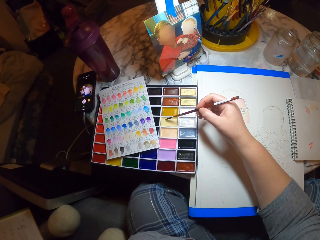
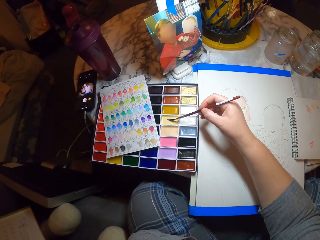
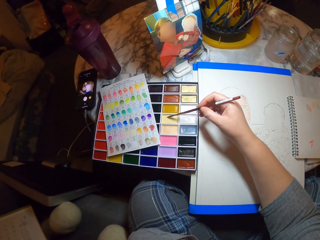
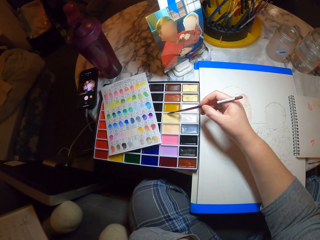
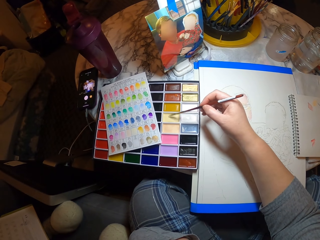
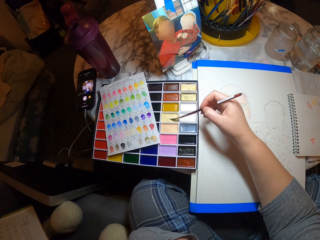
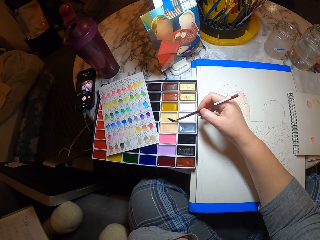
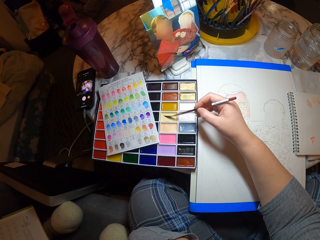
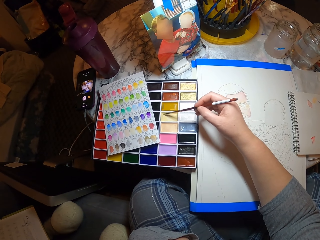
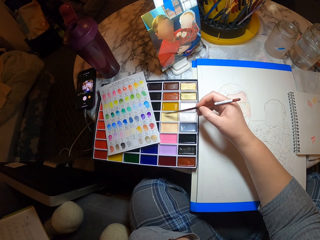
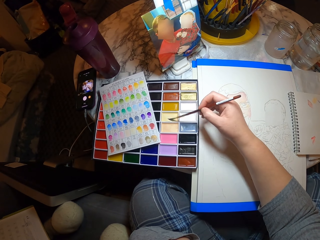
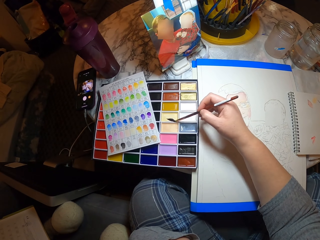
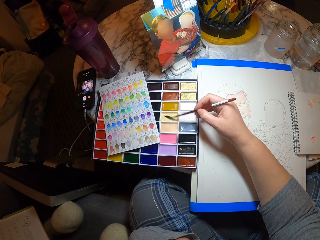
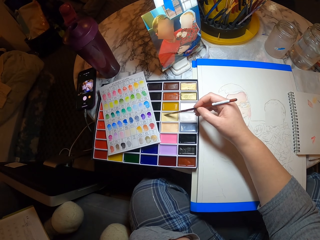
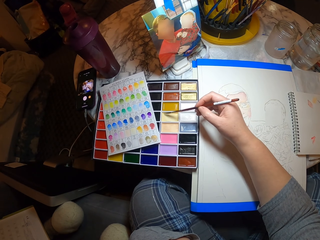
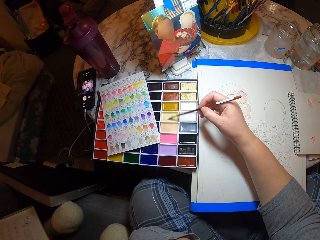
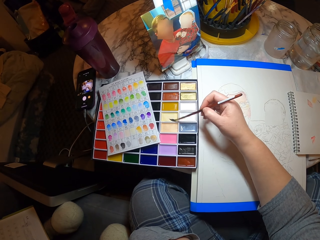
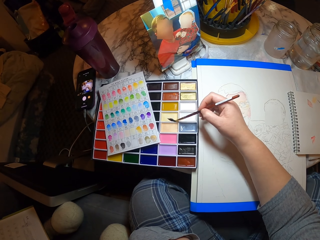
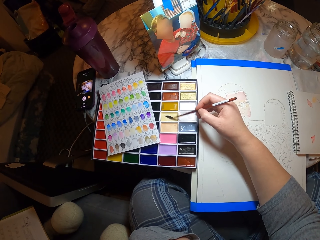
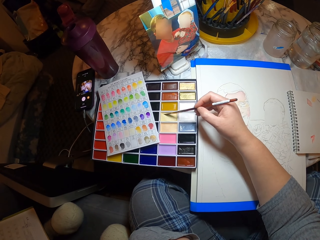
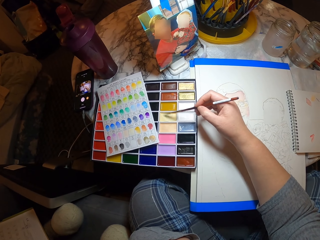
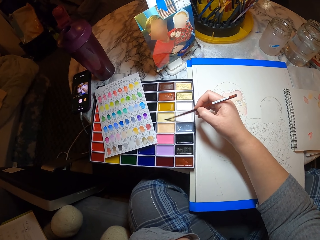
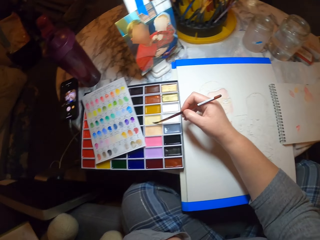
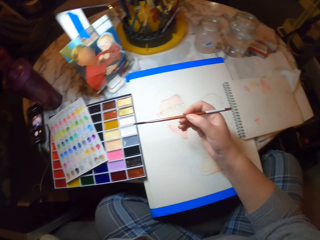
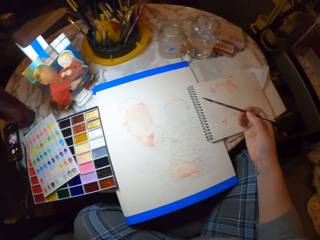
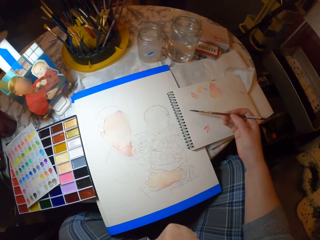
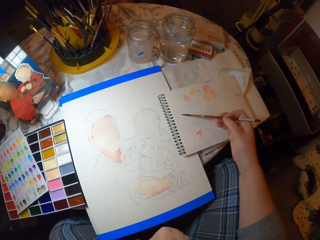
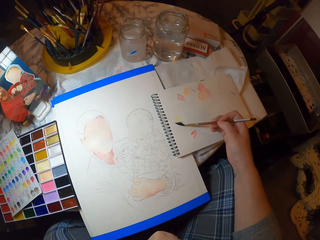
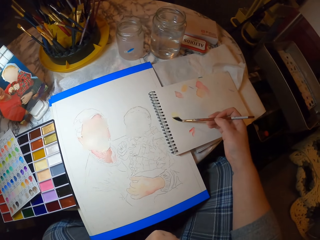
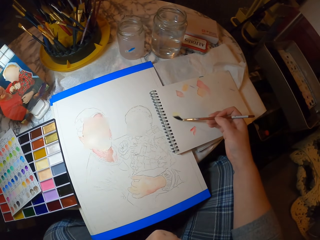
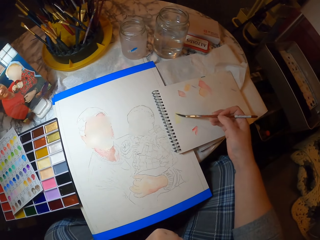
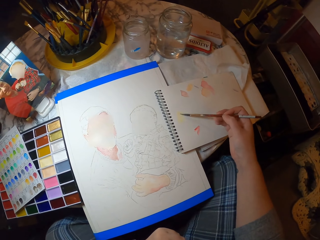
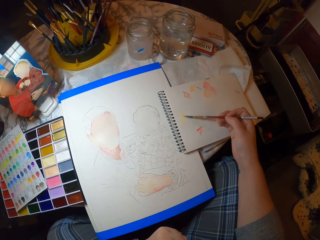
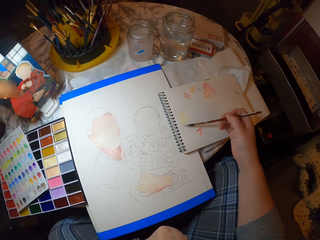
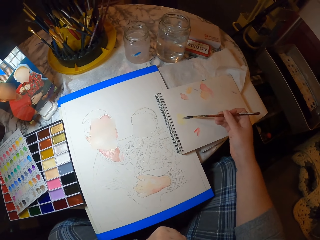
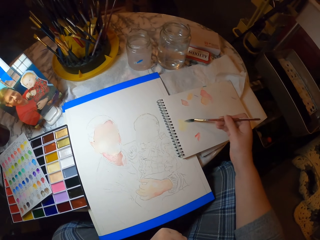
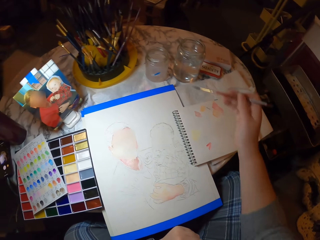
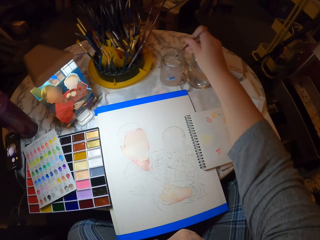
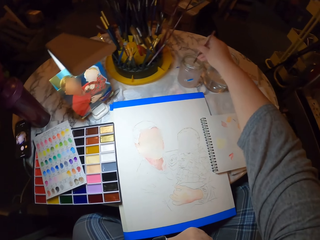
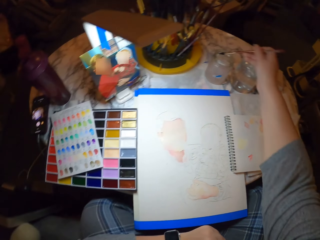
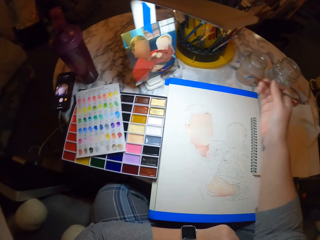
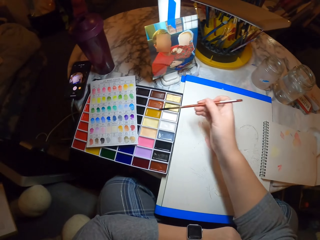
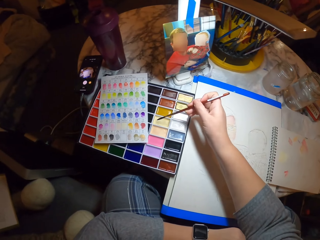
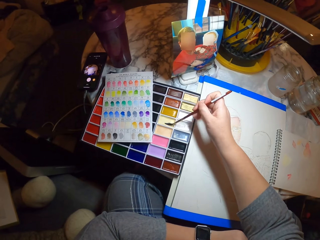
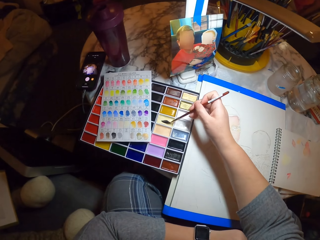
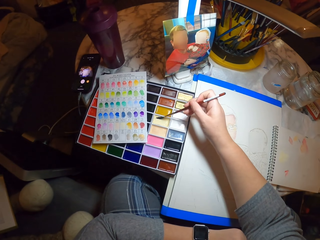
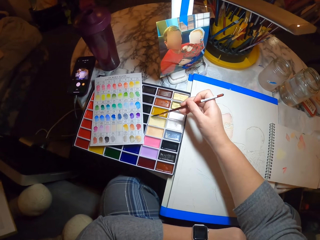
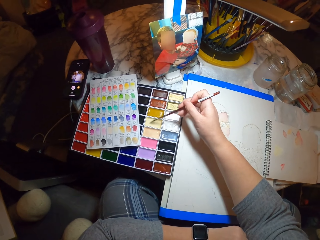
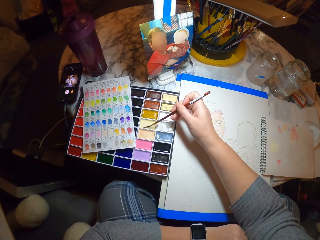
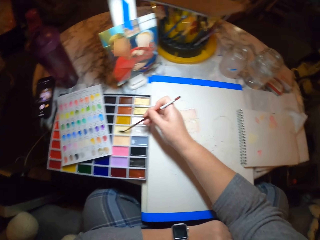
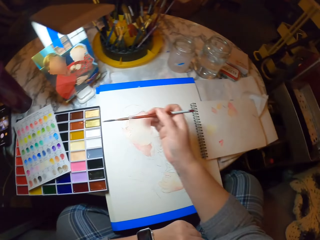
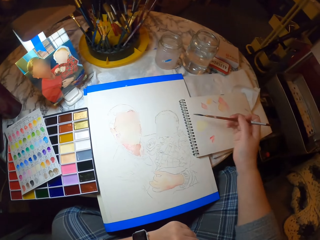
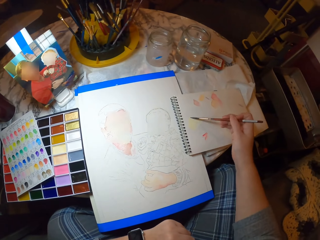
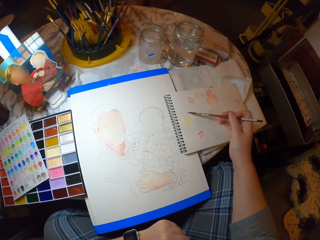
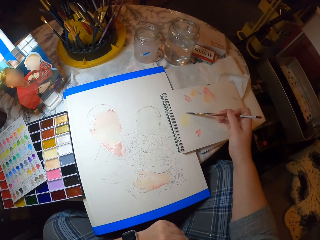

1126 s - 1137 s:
The camera wearer puts the brush on the paint. They take paint in the paint pallet with the brush. They paint the book. They mix the paint on the book with the brush. They dip the brush in the water container. They put the brush on the paint. They take paint in the paint pallet with the brush. They paint the book.

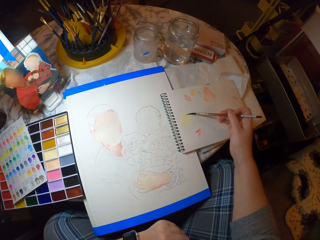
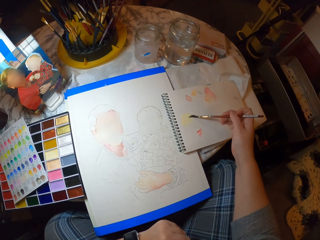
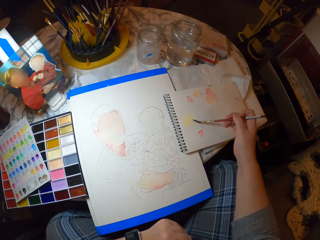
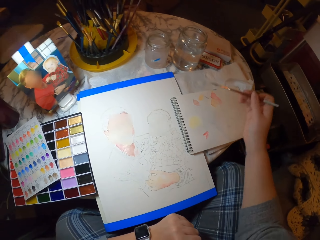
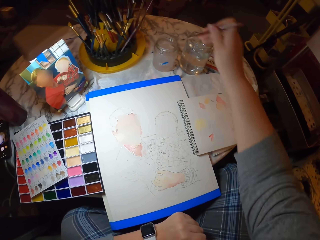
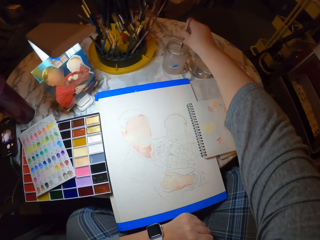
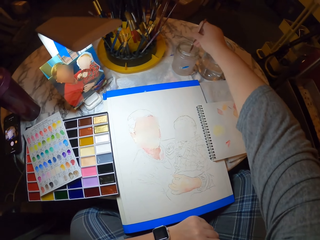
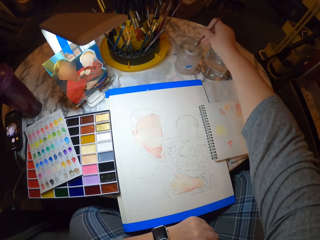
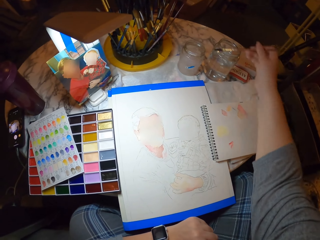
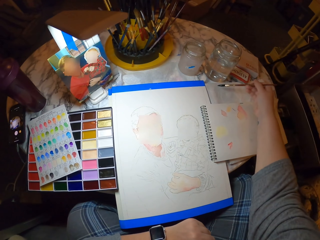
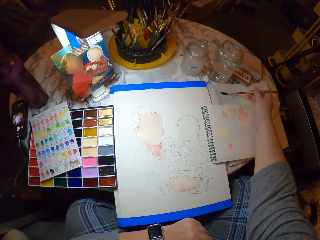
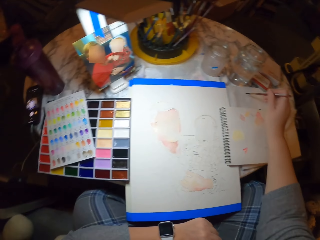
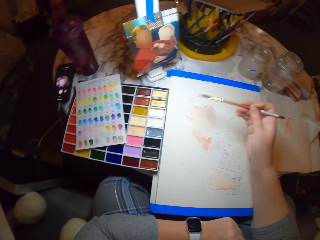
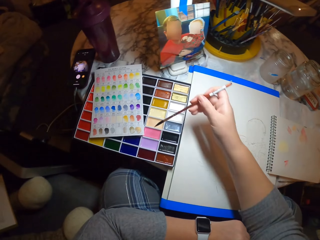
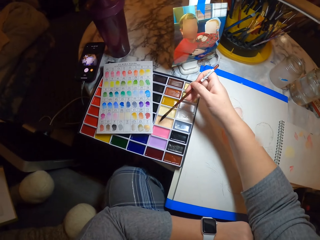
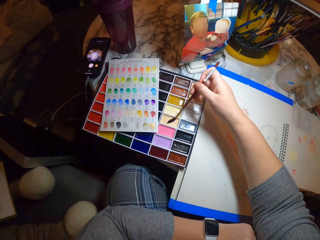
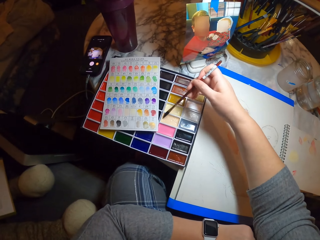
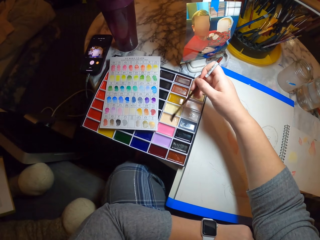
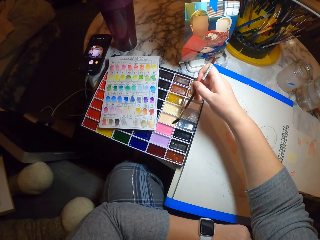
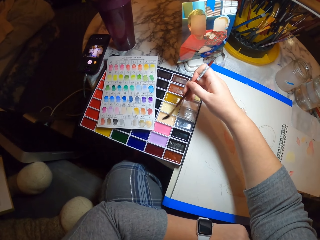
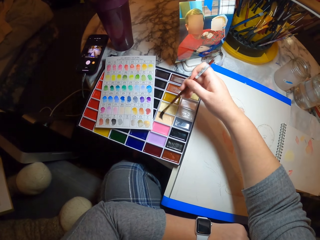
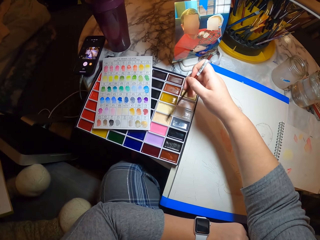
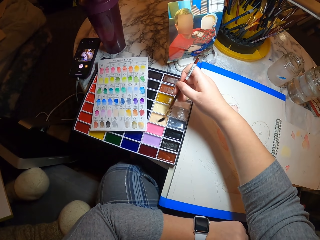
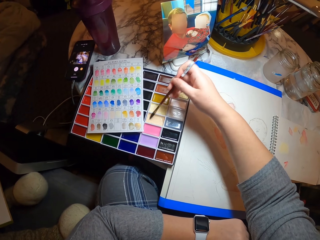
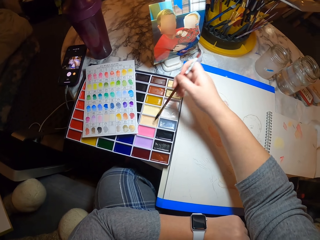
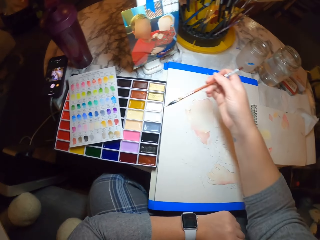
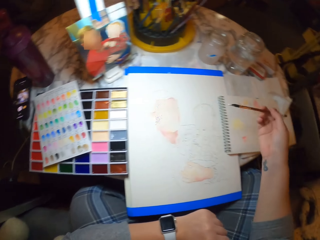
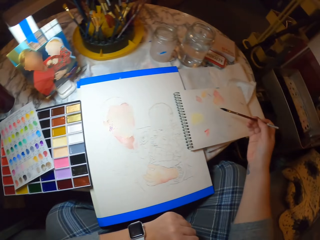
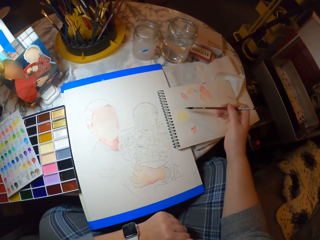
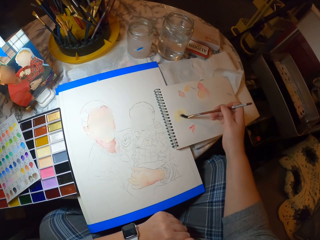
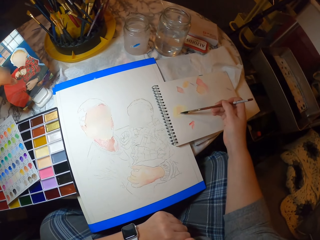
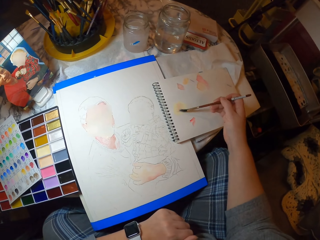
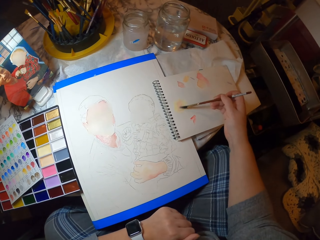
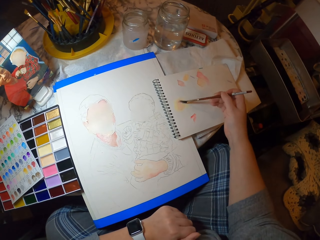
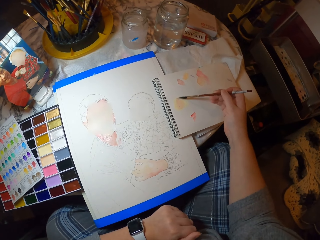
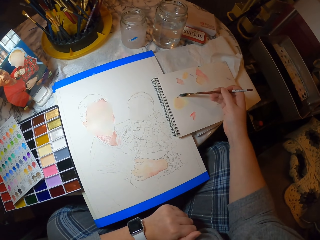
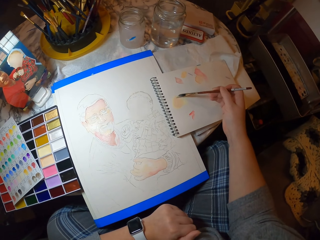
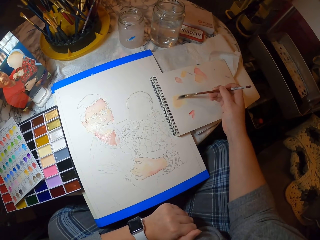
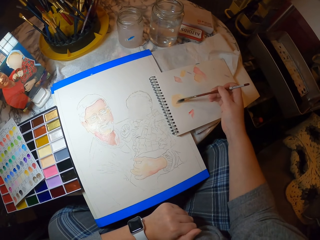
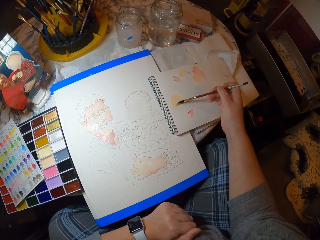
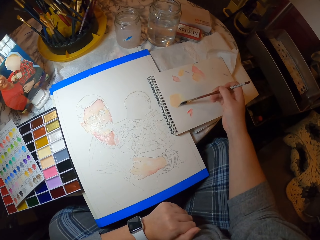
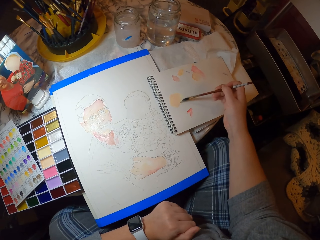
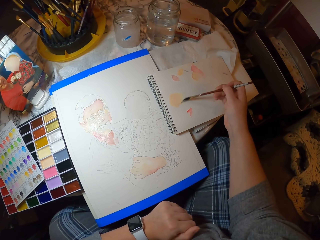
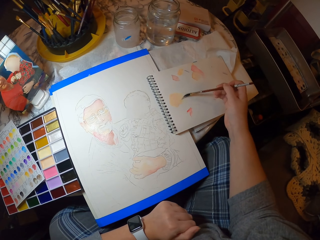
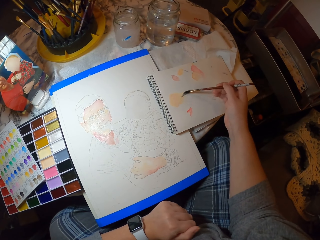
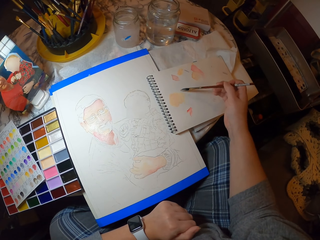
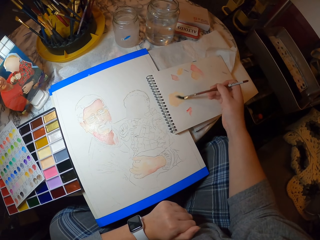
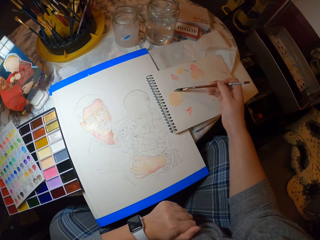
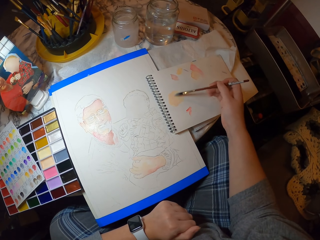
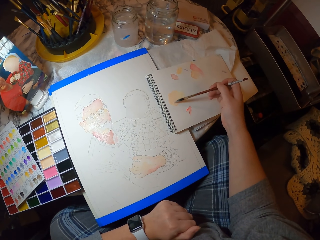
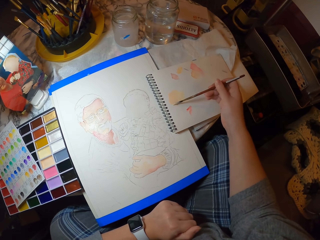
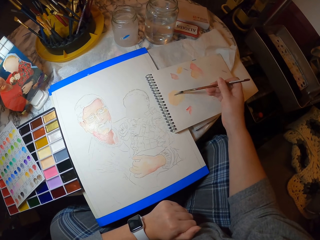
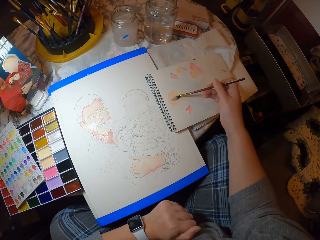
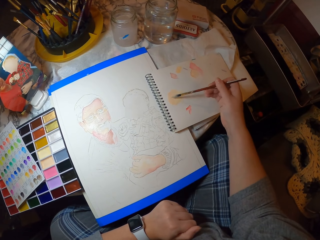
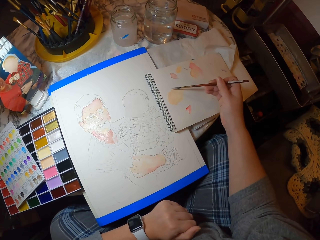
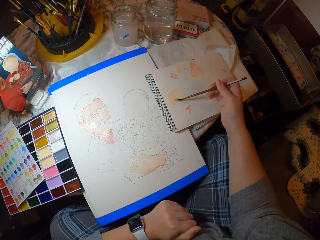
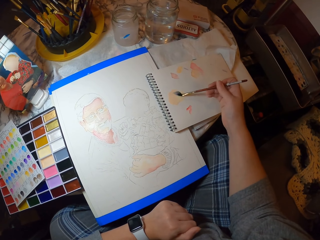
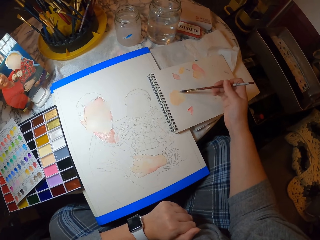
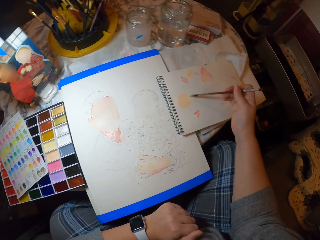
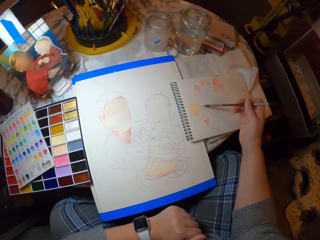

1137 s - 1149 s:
The camera wearer mixes the paint on the book with the brush. They dip the brush in the water container. They rub the brush on the book. They put the brush on the paint. They take paint in the paint pallet with the brush. They paint the book. They mix the paint on the book with the brush.
